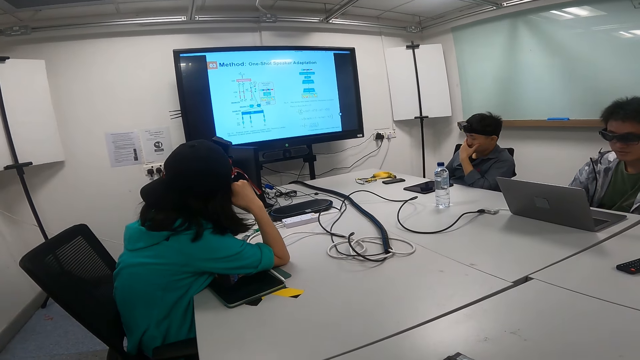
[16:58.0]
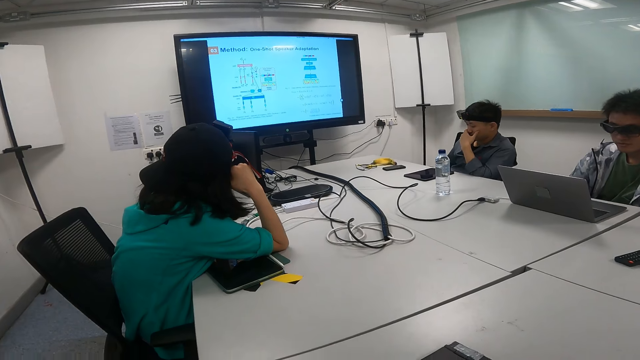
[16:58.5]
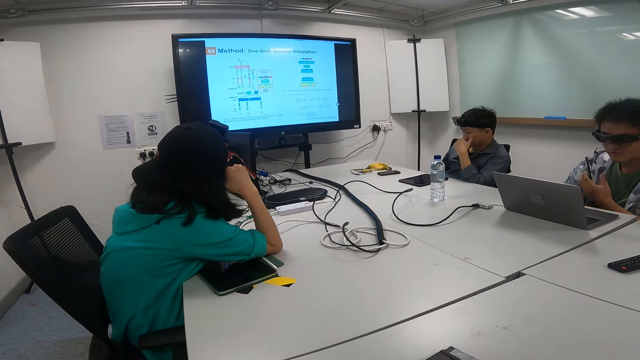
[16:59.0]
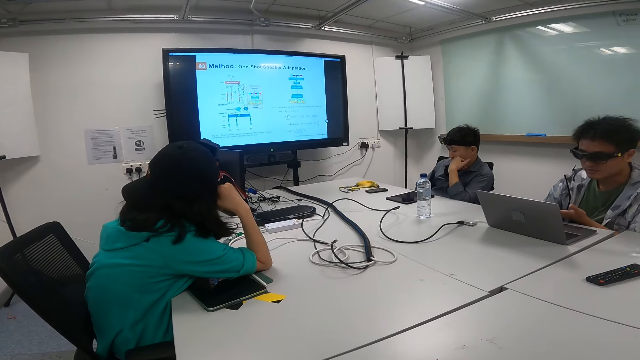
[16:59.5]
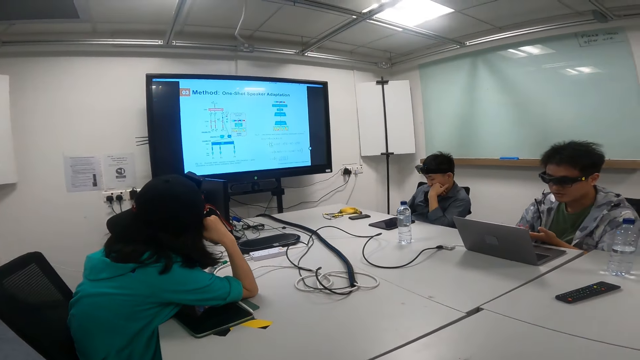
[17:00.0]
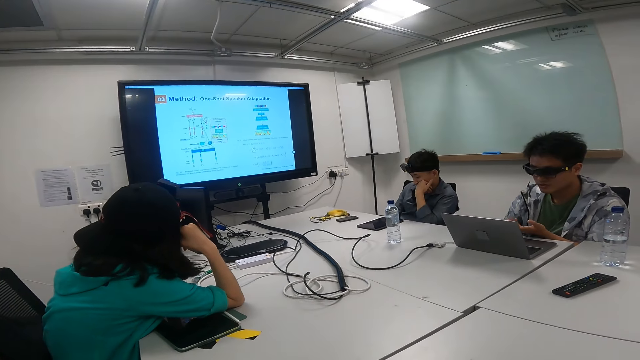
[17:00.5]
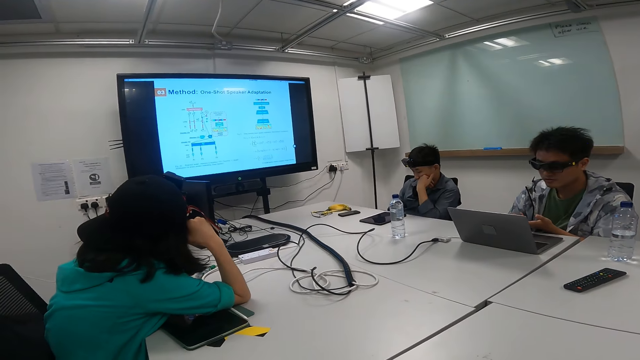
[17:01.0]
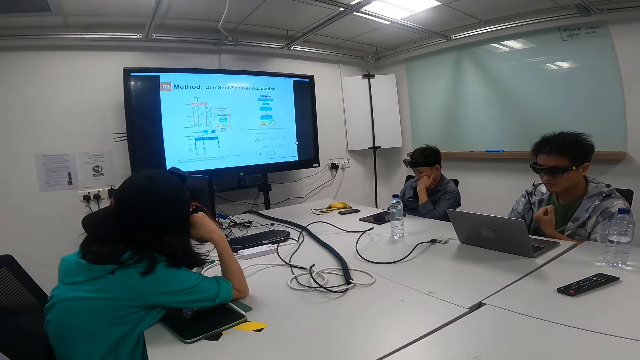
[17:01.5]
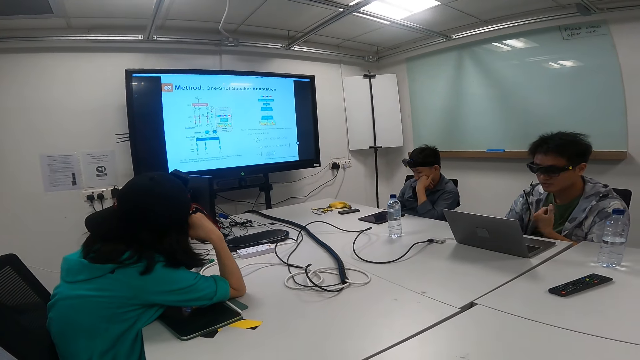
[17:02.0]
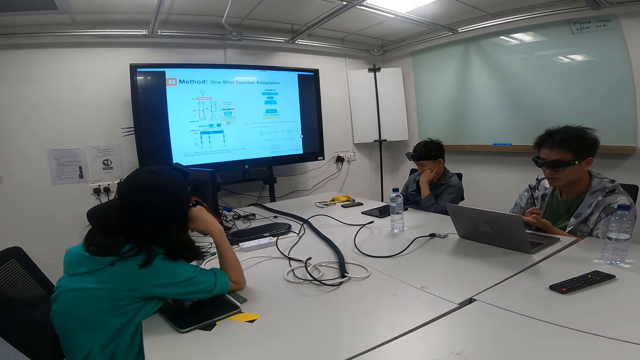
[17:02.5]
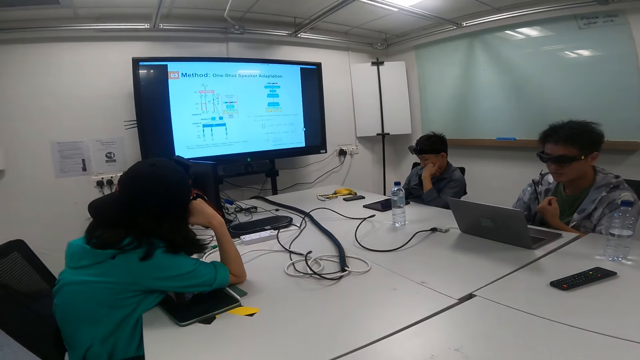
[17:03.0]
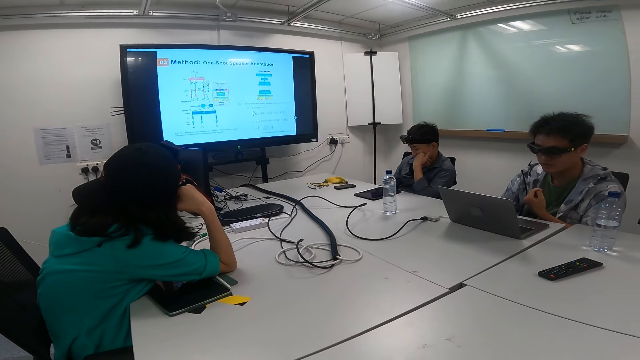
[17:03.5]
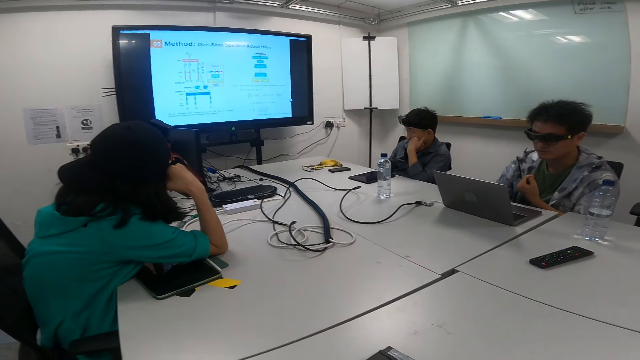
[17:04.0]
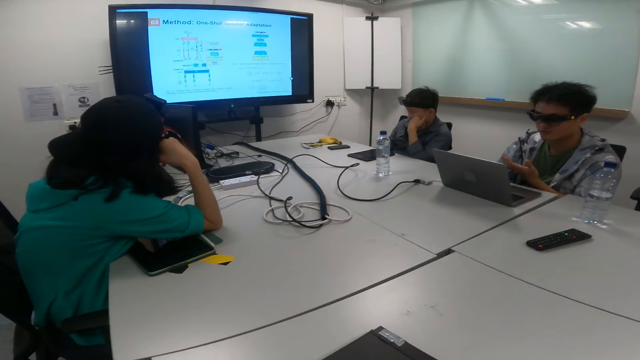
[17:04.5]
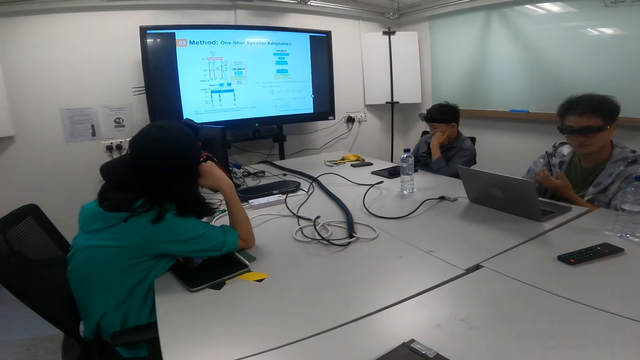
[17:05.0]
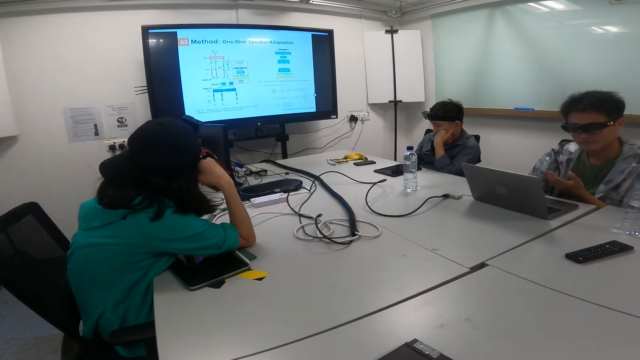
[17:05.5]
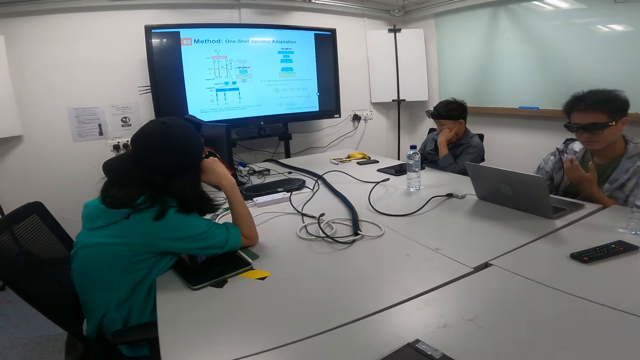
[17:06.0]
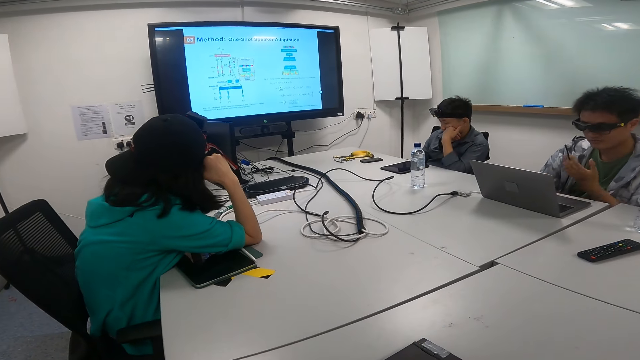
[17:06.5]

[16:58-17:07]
A person moves the hand while talking.

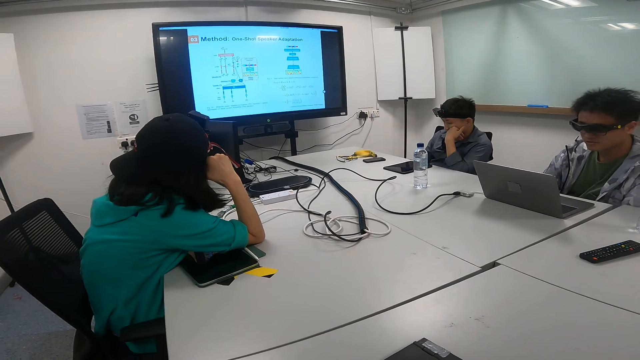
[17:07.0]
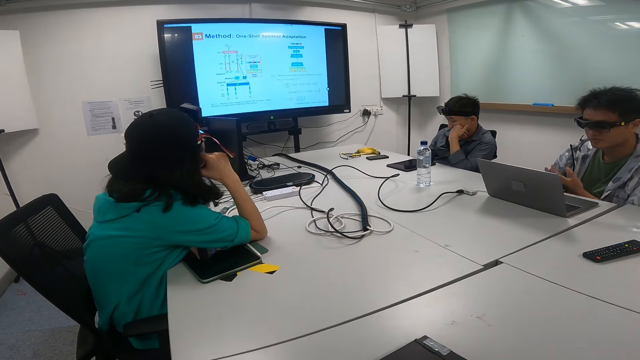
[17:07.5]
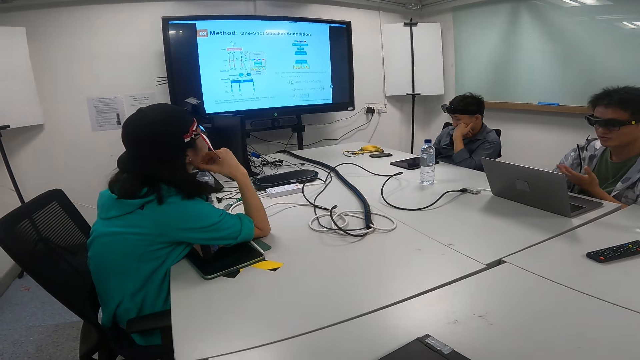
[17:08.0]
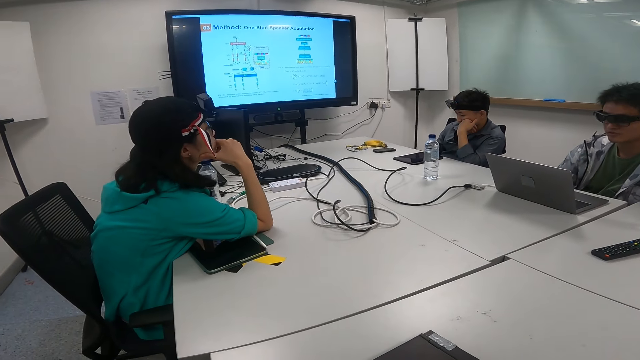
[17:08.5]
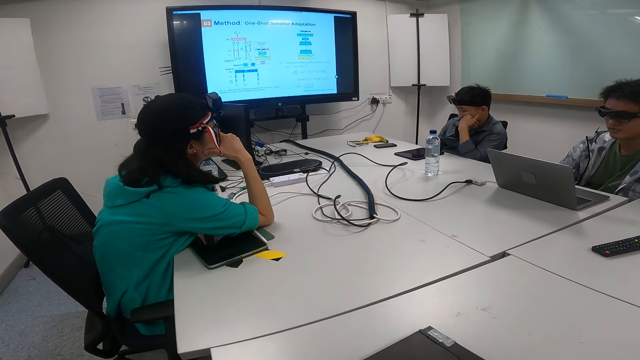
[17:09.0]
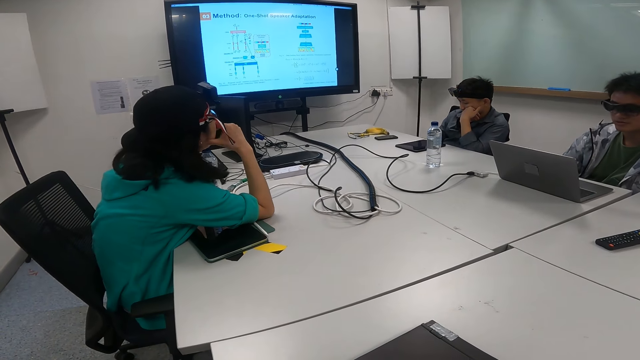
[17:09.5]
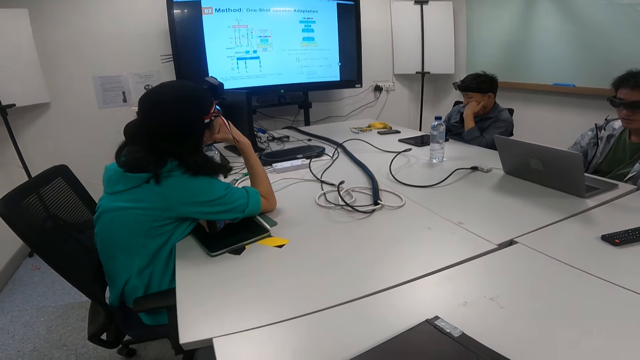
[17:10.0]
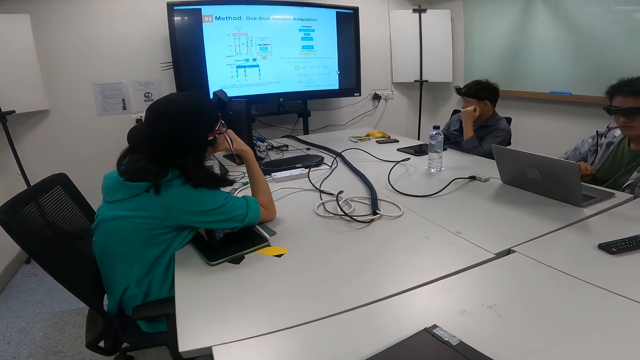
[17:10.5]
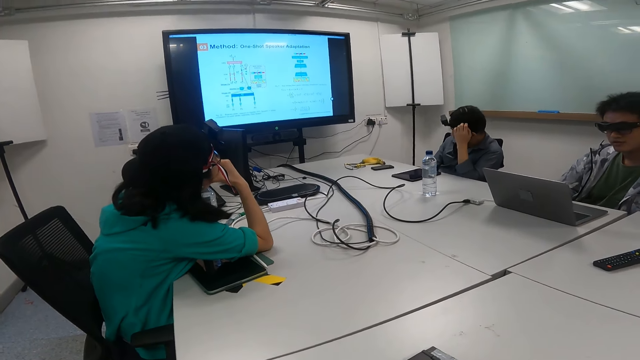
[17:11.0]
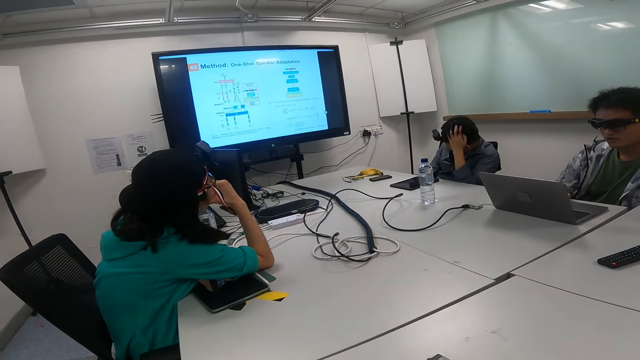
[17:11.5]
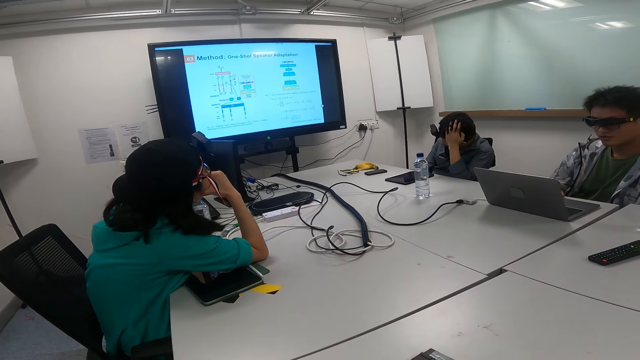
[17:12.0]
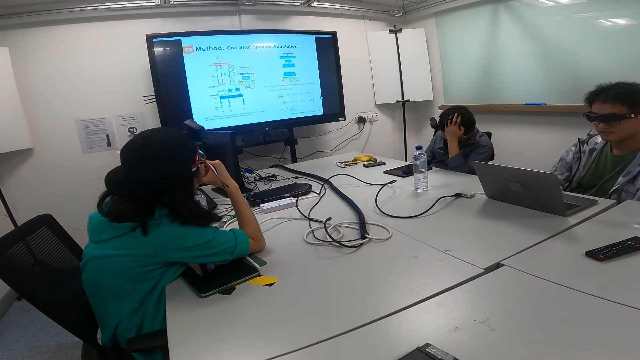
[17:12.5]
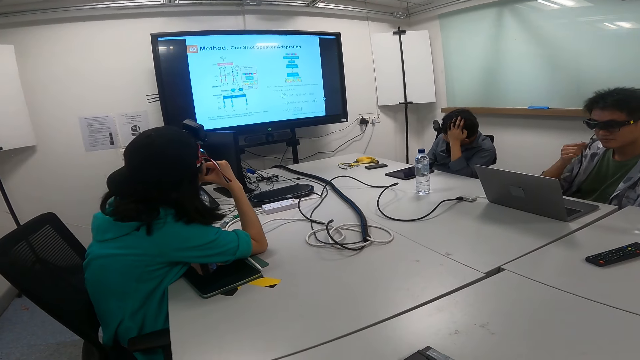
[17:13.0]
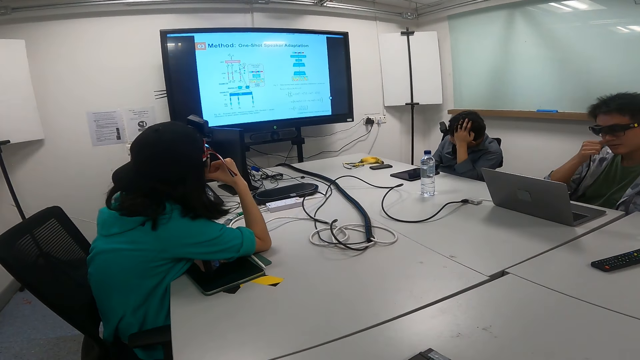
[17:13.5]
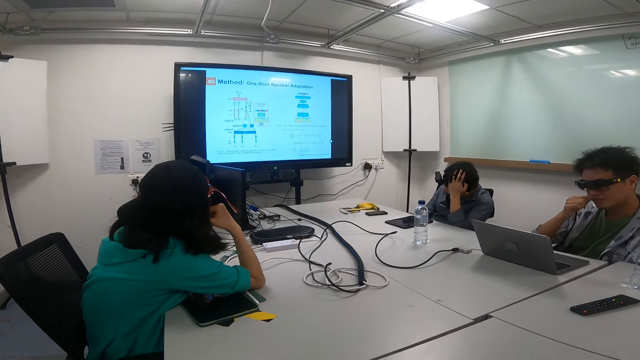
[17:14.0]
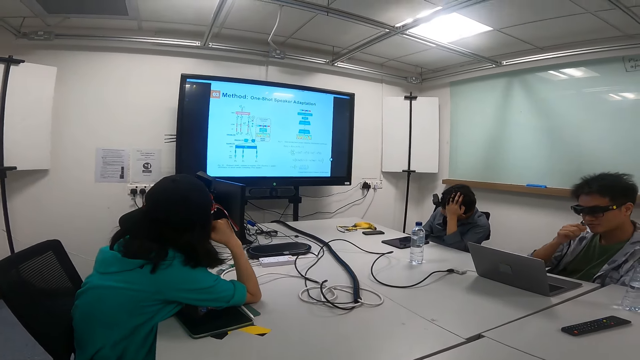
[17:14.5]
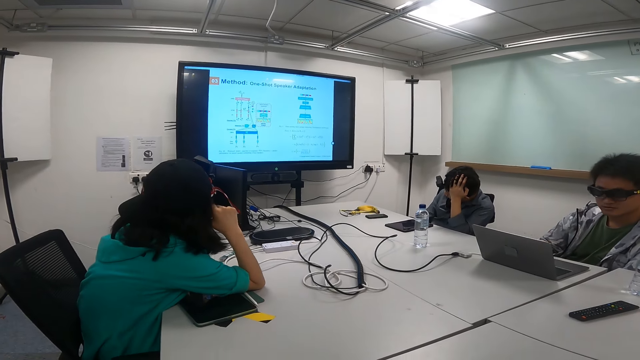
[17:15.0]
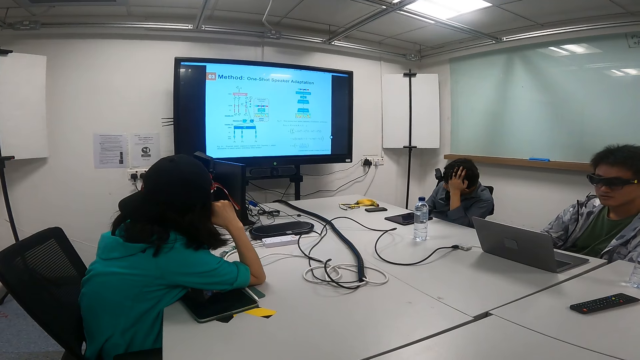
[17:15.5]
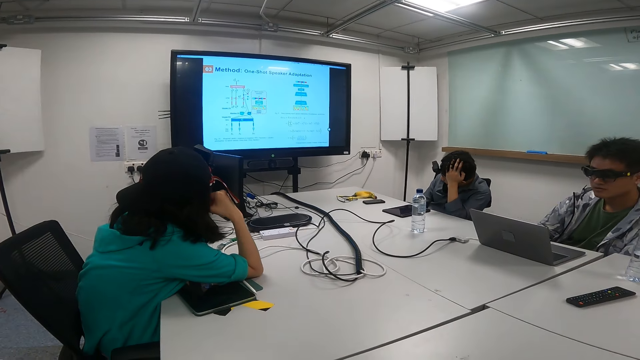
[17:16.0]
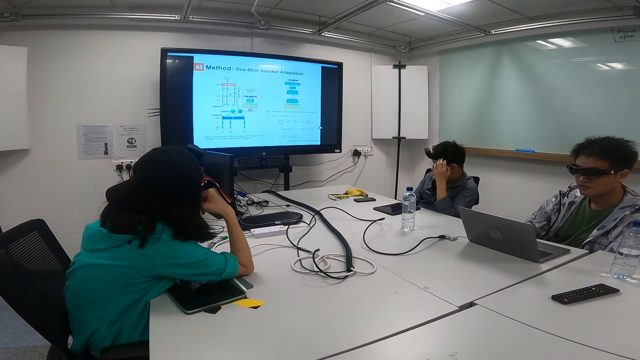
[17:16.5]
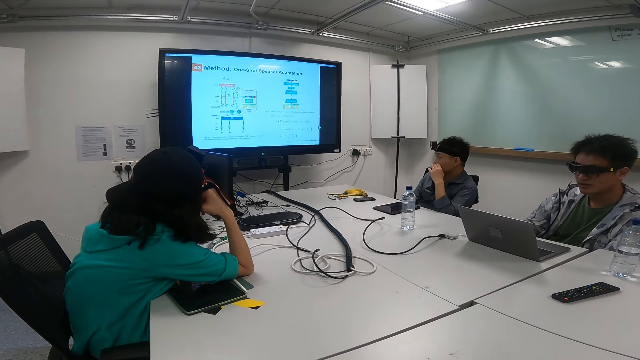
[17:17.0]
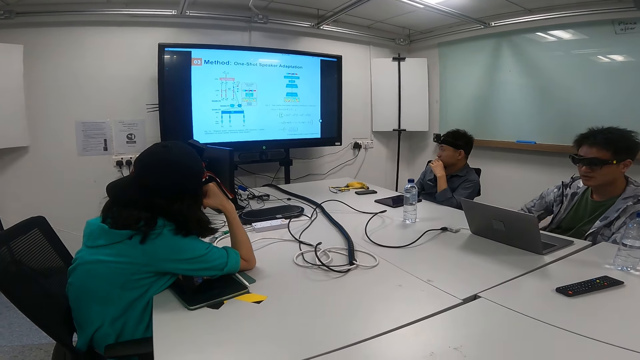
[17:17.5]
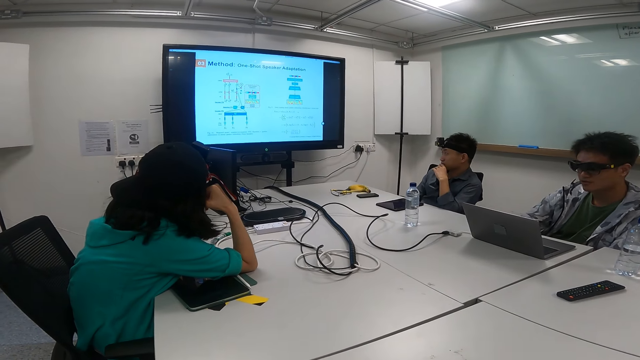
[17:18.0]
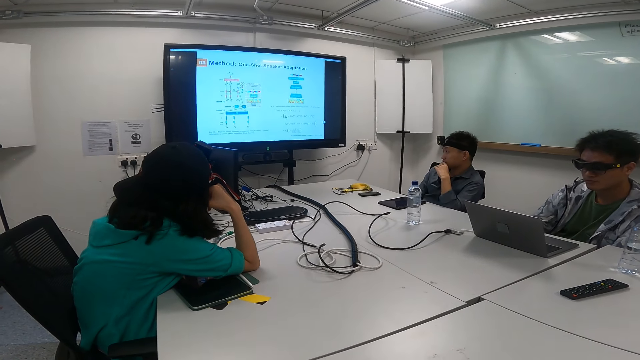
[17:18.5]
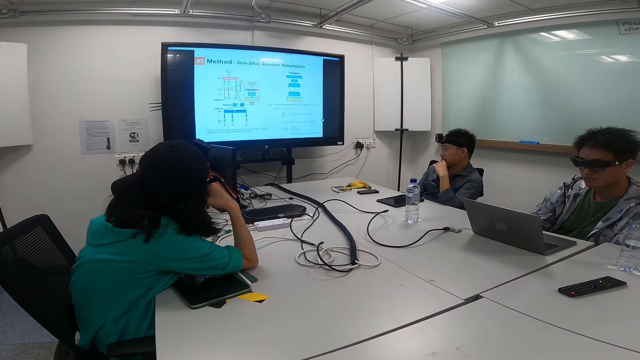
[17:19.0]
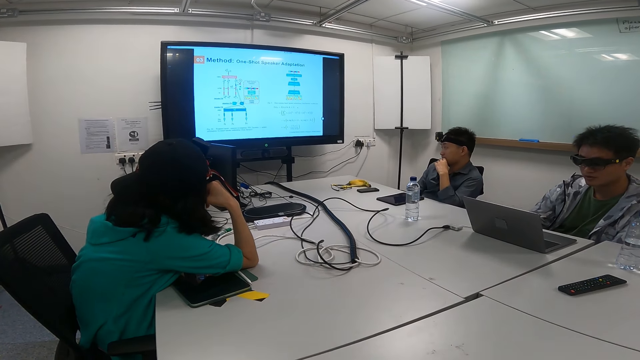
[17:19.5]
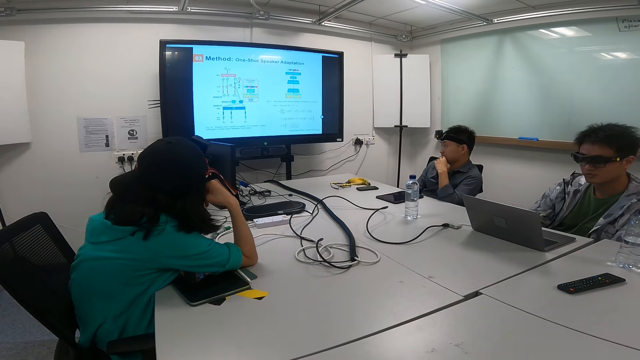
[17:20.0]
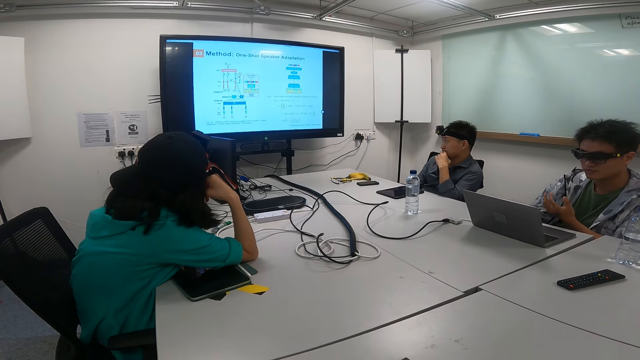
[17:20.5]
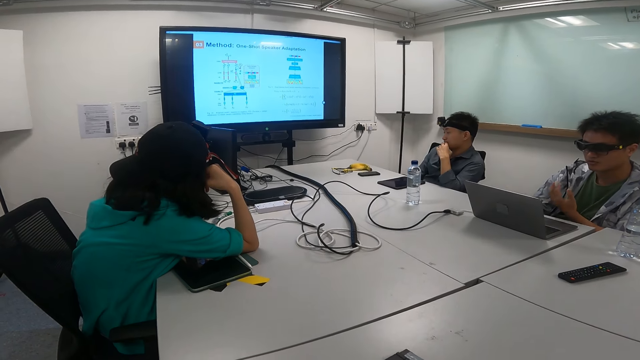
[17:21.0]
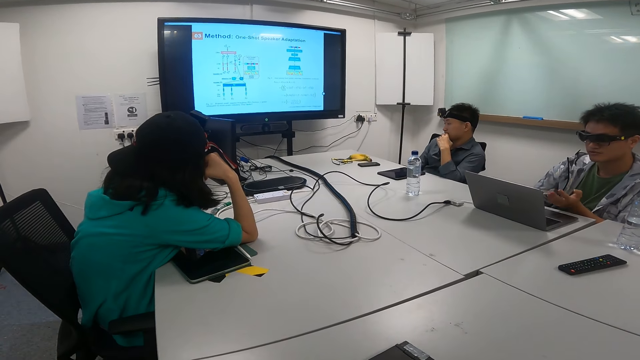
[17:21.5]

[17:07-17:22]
A person stares at another person. A third person moves the hand on the hair. The second person scratches the face, moves the hand to the laptop and moves the hand while talking. The third person moves the head upright.
